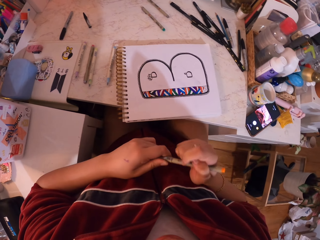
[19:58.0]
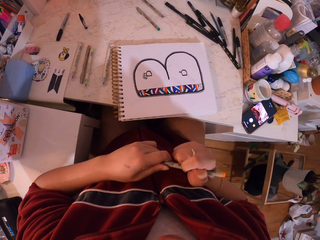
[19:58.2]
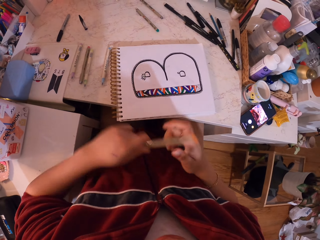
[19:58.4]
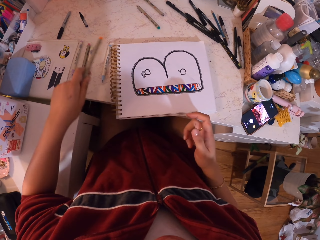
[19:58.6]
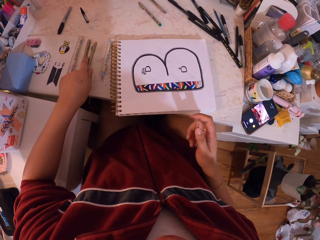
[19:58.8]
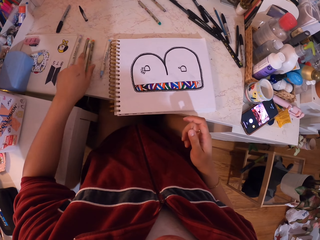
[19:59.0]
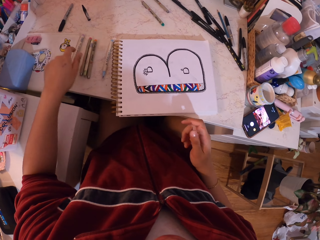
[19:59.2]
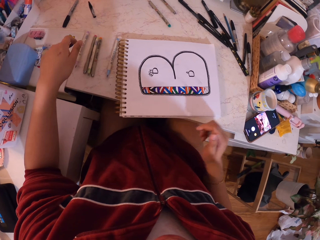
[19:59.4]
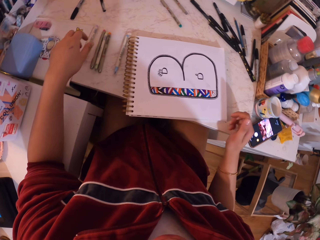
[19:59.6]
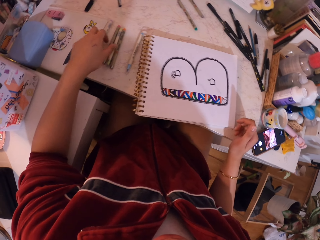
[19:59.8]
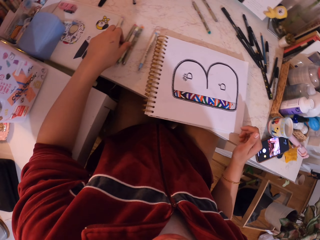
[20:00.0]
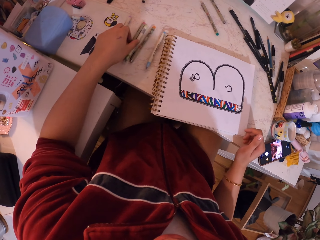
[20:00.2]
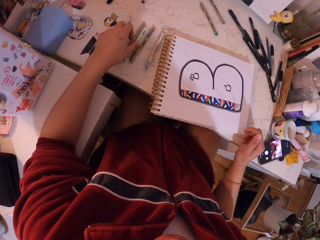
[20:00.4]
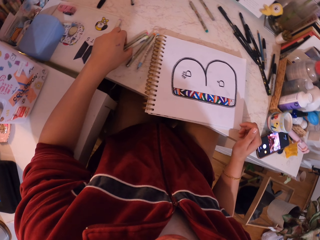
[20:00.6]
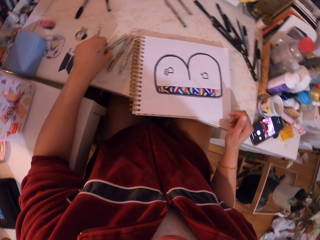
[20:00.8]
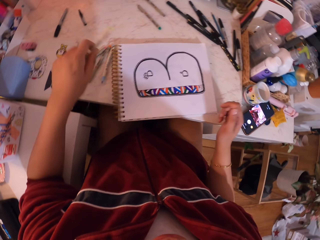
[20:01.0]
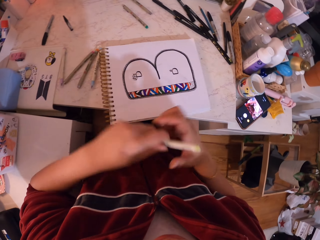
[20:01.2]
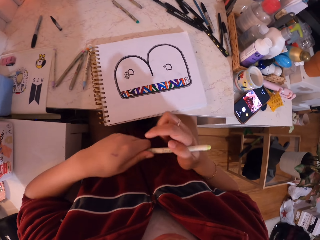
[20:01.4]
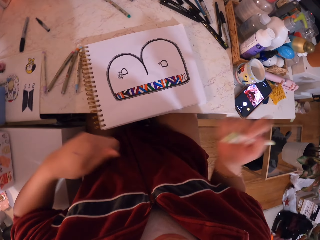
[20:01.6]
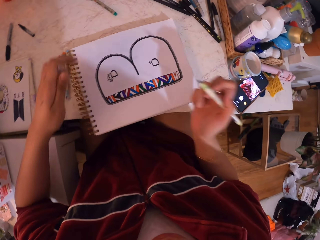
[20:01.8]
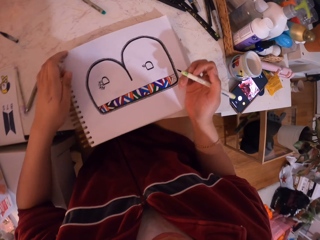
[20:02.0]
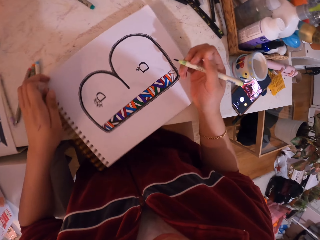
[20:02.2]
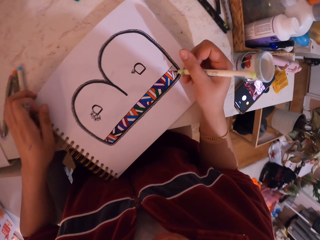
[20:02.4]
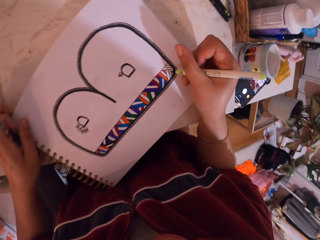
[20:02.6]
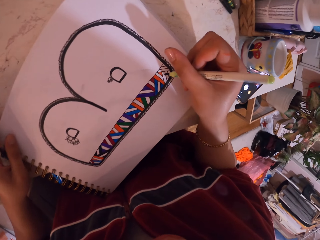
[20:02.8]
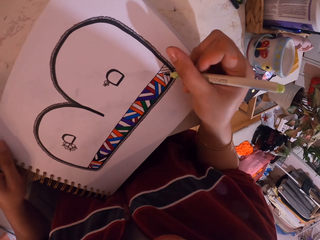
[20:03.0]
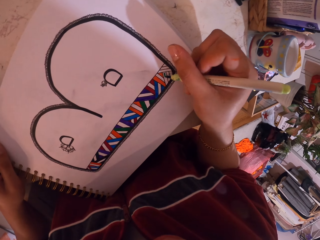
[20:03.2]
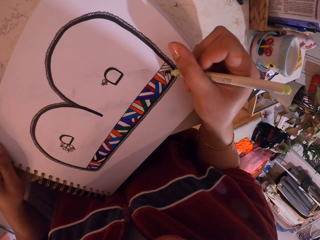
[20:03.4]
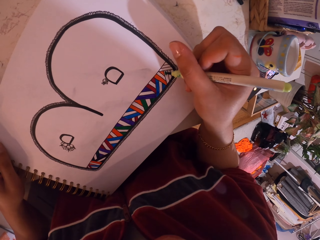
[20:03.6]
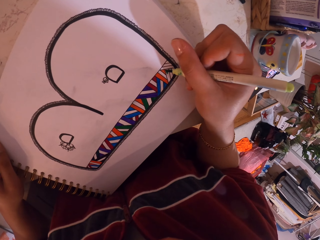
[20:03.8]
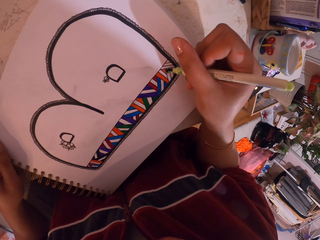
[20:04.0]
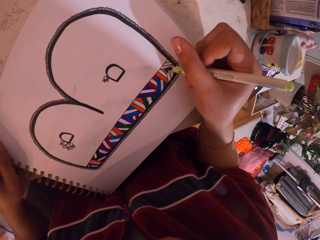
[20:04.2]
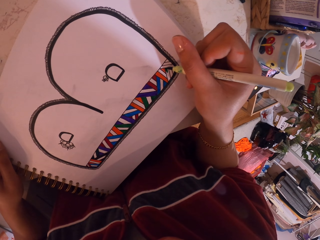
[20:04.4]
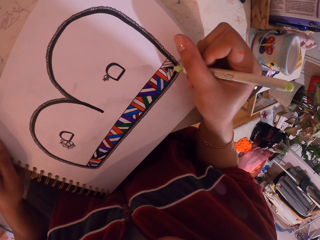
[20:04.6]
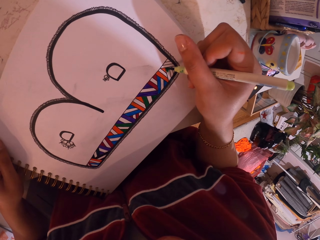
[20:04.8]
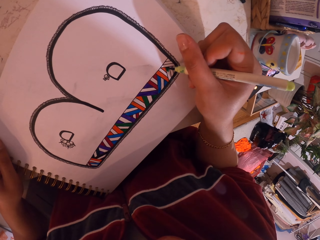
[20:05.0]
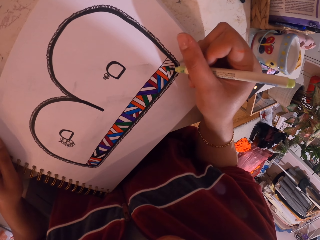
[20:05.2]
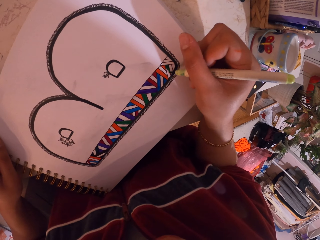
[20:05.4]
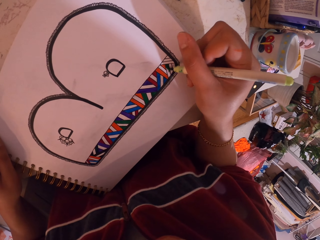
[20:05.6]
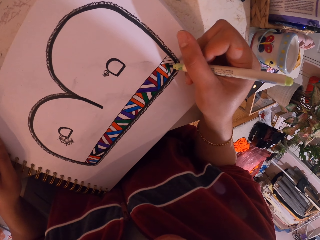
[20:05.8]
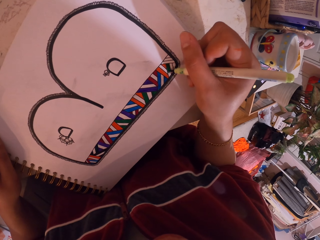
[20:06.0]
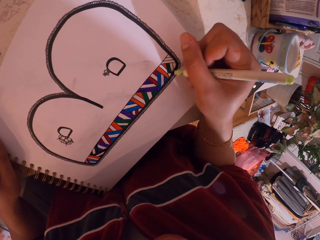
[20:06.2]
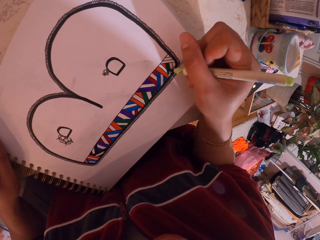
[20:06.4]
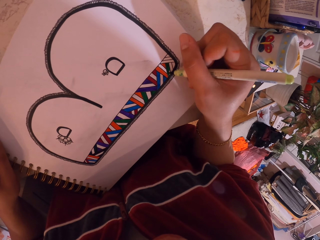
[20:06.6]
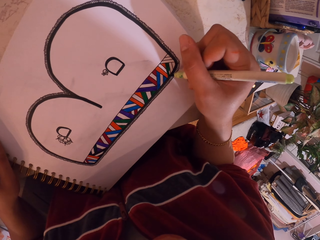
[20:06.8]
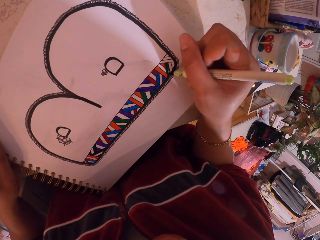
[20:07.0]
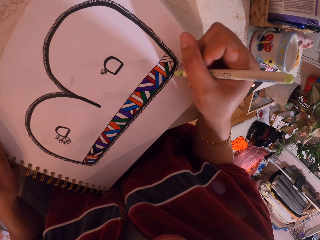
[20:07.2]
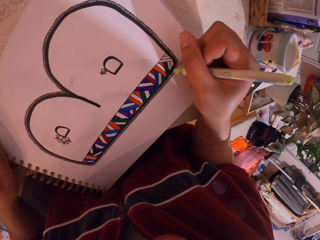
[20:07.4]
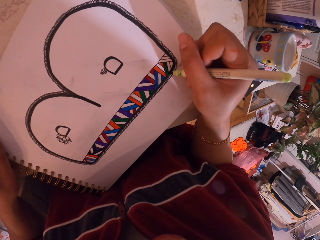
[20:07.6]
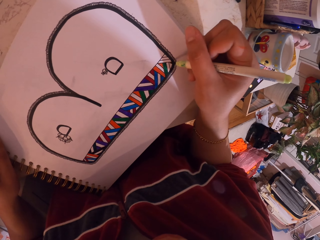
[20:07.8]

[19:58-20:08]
The camera wearer puts the pen on the table. They pick up the pen. They remove the lid from the pen. They move the book. They paint with the pen.

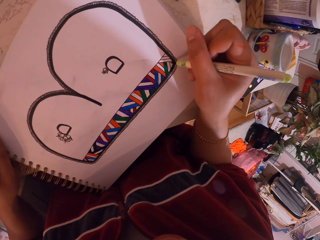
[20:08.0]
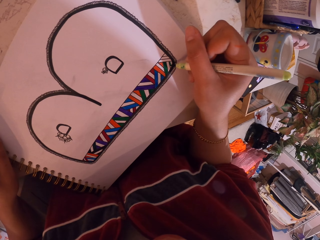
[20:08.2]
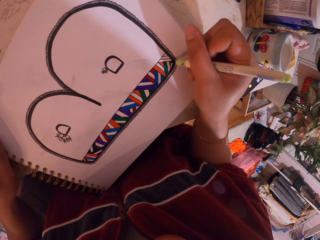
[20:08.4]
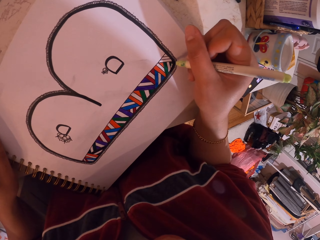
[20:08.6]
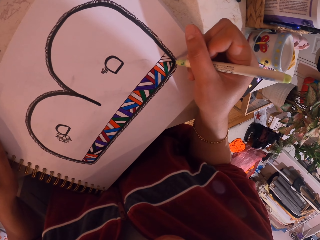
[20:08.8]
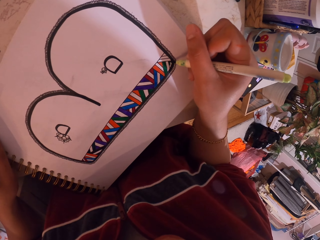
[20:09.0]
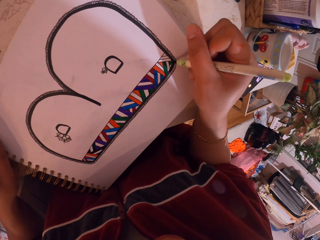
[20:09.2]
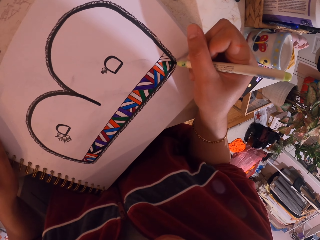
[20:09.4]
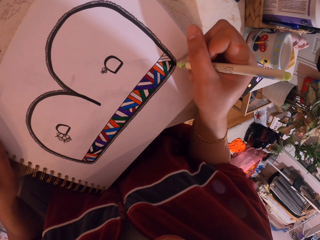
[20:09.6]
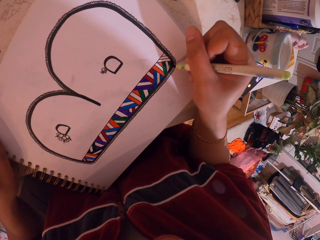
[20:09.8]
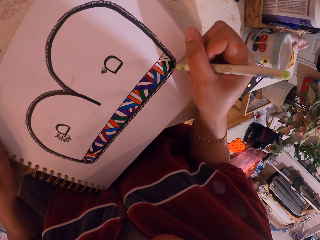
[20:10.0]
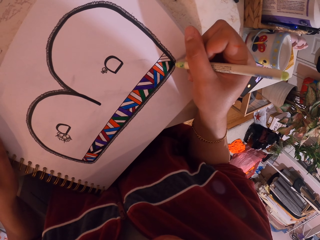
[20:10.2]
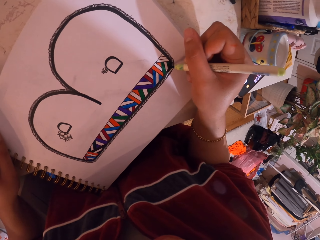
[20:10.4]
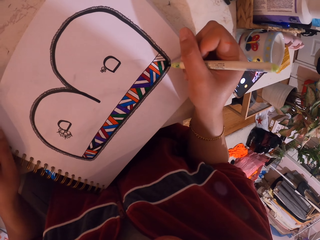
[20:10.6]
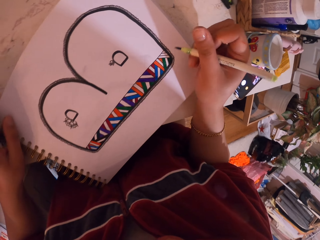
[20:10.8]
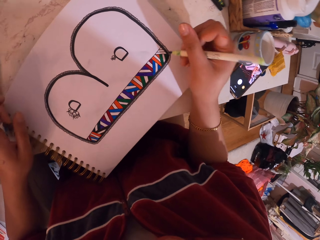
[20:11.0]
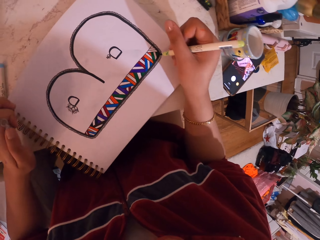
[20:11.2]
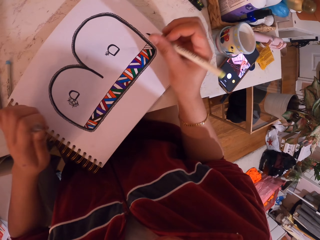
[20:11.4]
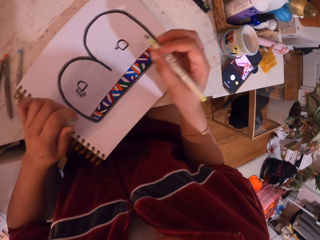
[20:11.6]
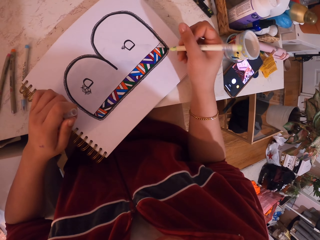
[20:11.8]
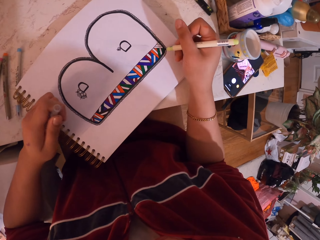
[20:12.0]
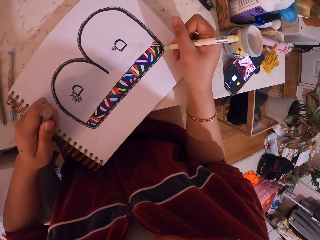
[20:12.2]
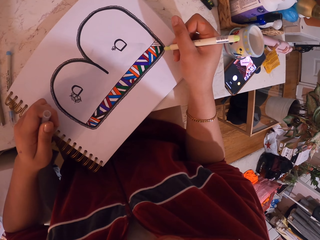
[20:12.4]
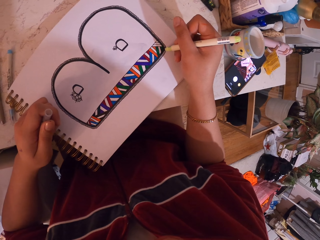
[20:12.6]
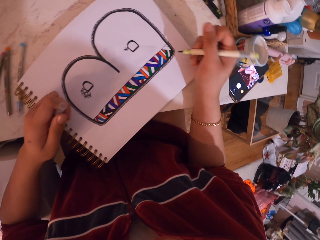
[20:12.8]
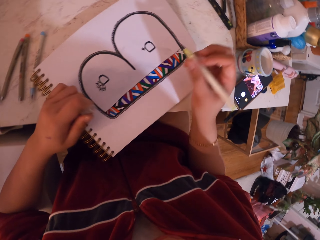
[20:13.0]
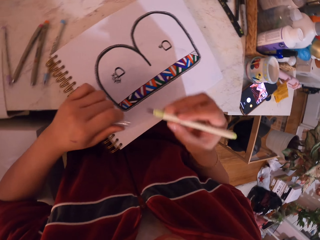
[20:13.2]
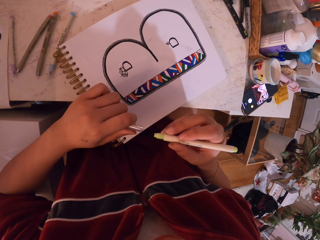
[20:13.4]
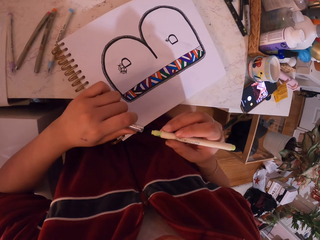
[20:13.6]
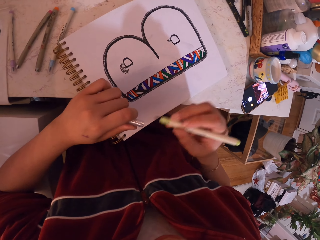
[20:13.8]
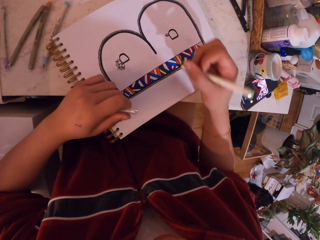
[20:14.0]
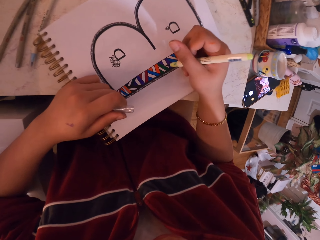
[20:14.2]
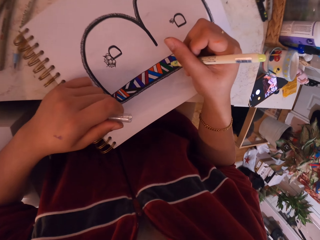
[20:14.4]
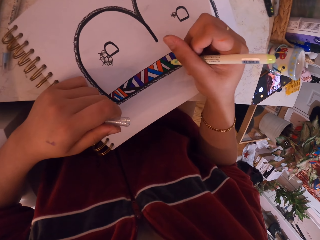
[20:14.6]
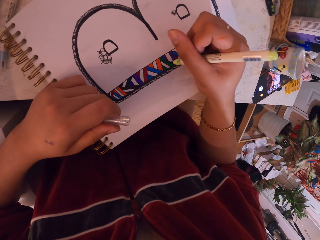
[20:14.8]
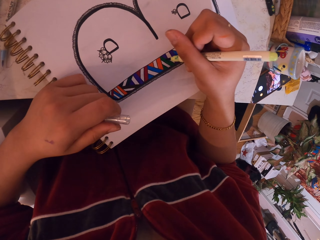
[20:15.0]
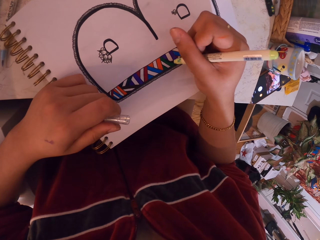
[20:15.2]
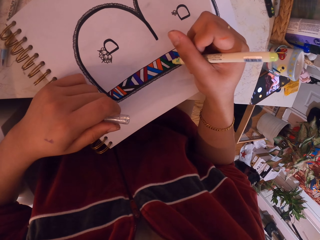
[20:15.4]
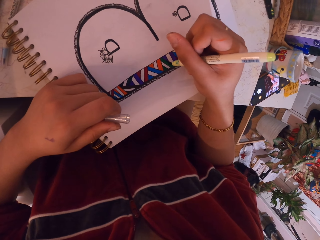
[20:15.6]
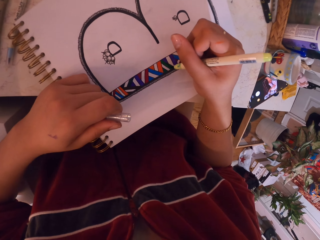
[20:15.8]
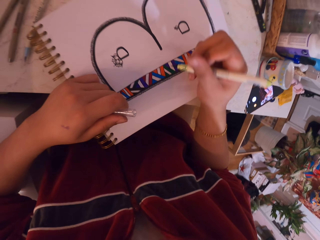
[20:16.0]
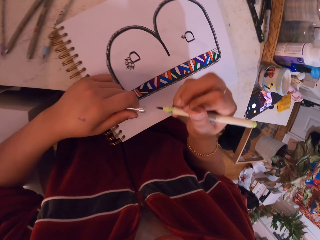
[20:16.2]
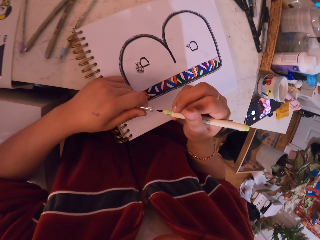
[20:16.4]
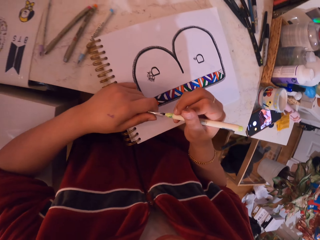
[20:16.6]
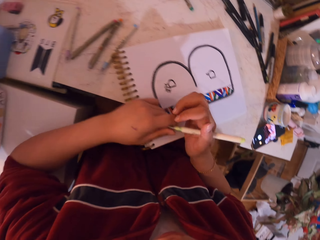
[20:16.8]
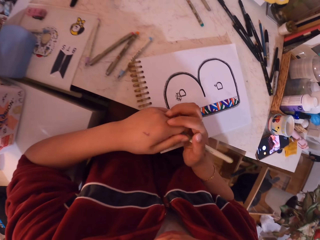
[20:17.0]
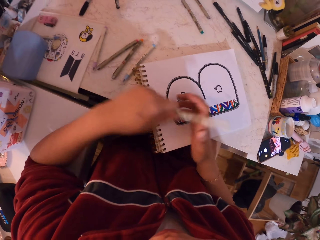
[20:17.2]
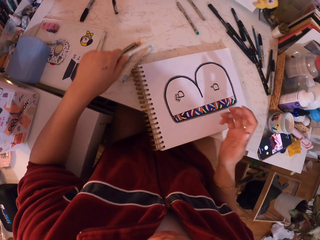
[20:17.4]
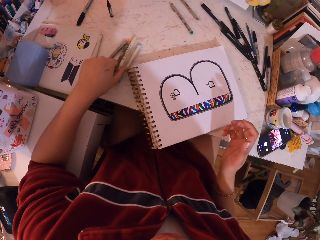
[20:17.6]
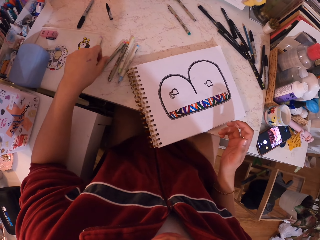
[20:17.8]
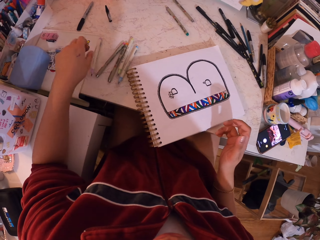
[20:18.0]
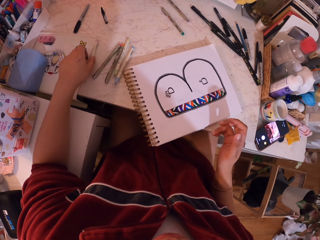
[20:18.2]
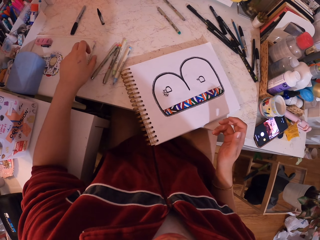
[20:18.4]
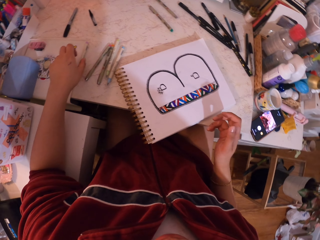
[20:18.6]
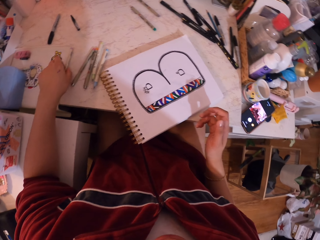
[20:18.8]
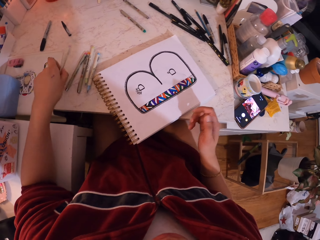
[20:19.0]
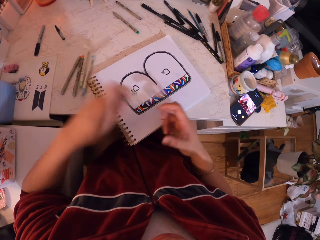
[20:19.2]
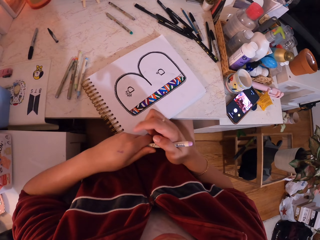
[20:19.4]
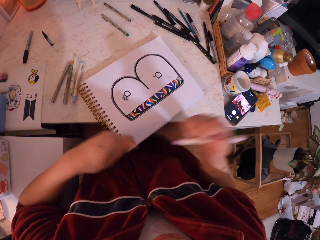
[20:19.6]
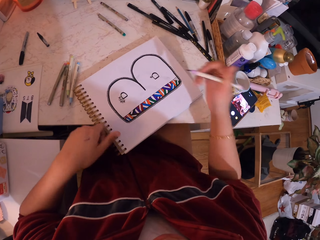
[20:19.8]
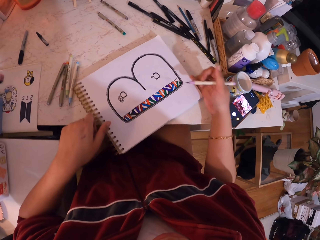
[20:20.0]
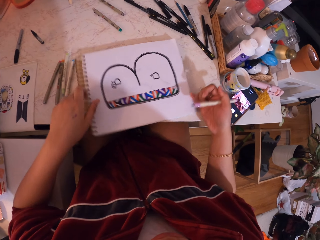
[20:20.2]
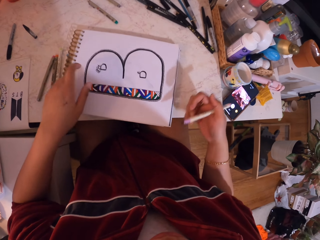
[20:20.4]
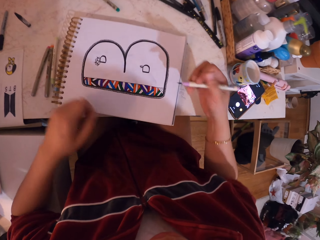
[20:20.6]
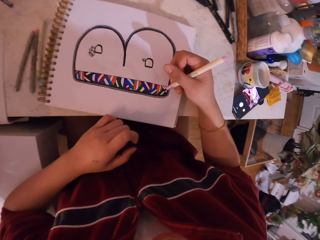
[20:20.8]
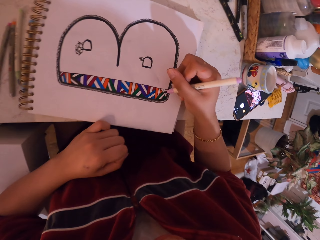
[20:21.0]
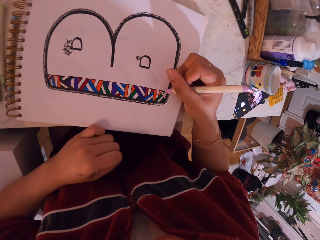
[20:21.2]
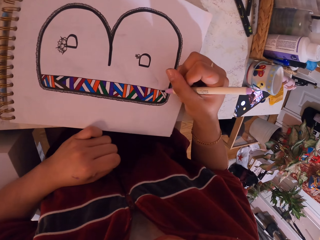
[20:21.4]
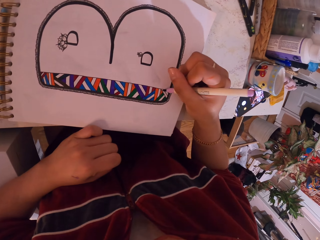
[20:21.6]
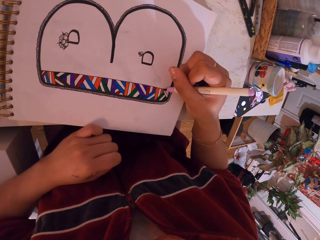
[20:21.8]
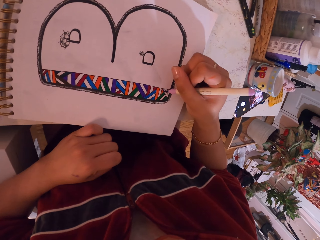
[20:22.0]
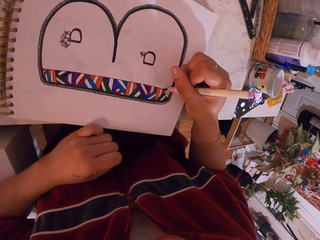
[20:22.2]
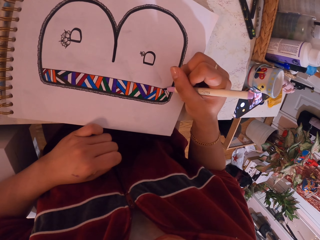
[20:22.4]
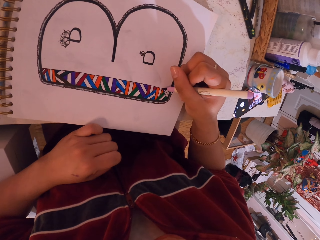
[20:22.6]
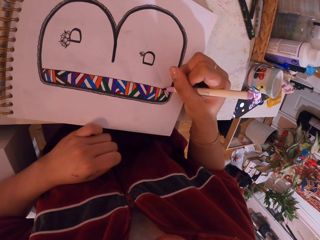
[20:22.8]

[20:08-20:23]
The camera wearer moves the hands. They paint with the pen. They paint with the pen again. They put the lid on the pen. They put the pen on the table. They pick up the pen. They remove the lid from the pen. They move the book. They paint with the pen.
